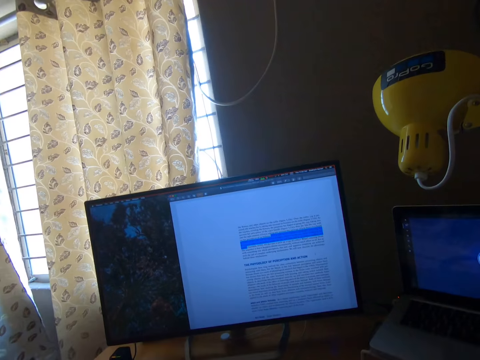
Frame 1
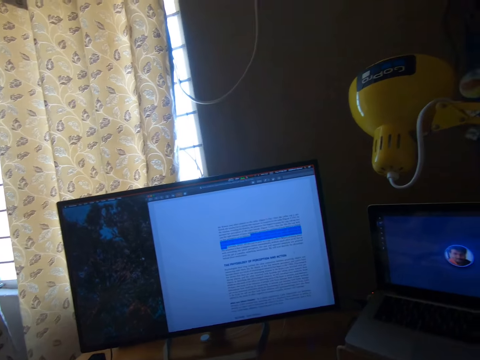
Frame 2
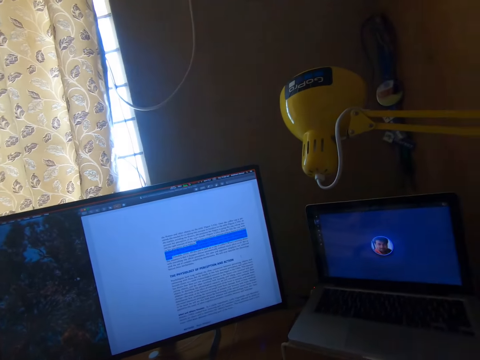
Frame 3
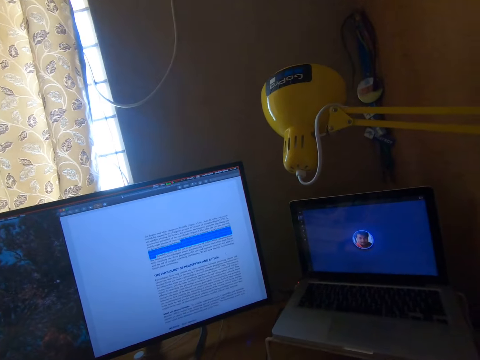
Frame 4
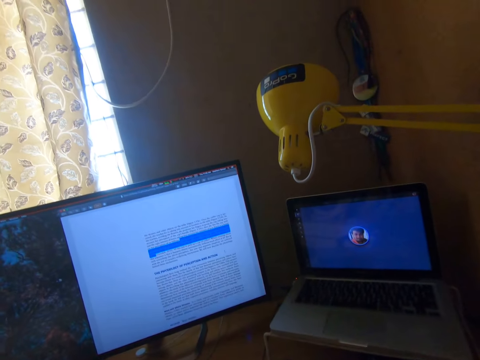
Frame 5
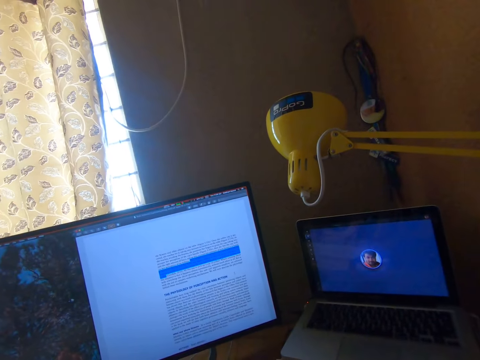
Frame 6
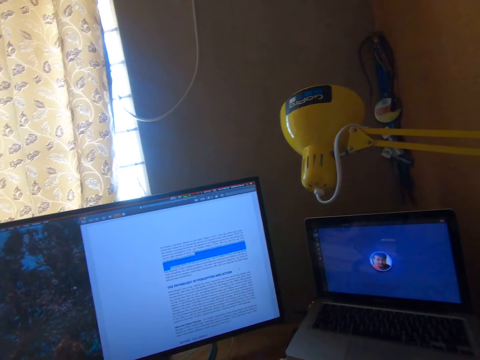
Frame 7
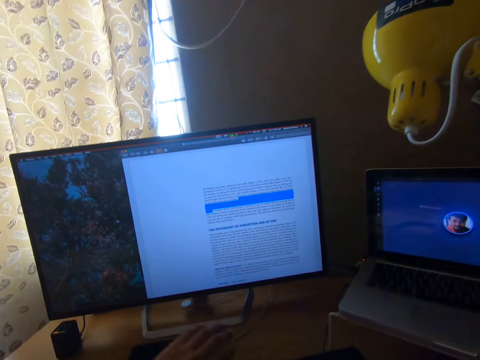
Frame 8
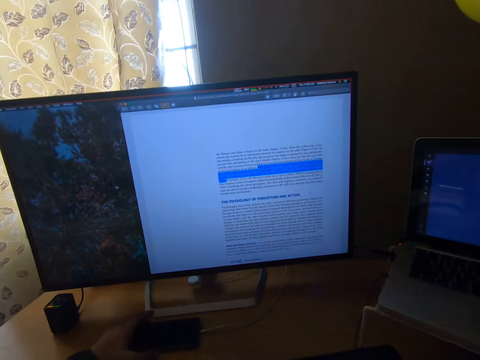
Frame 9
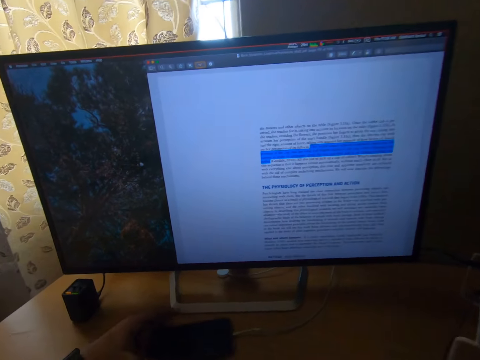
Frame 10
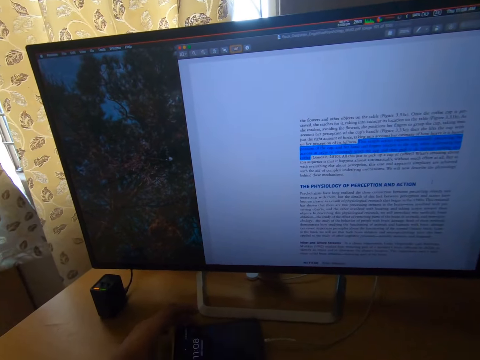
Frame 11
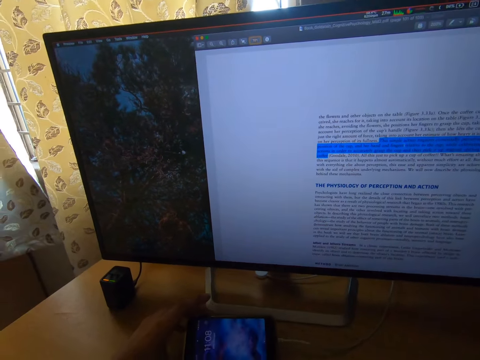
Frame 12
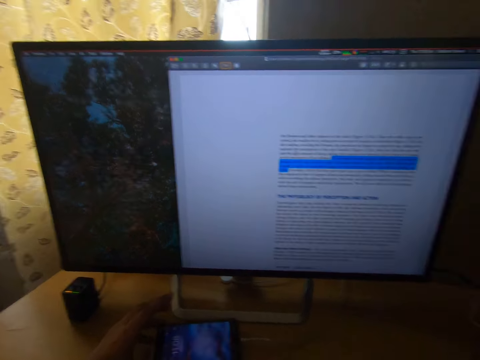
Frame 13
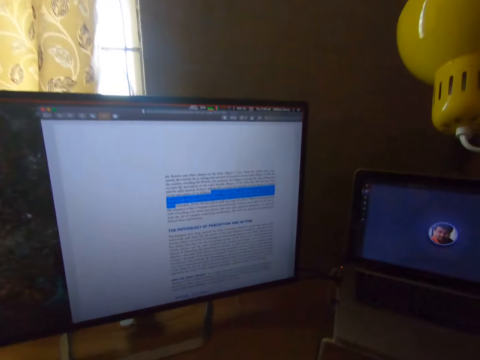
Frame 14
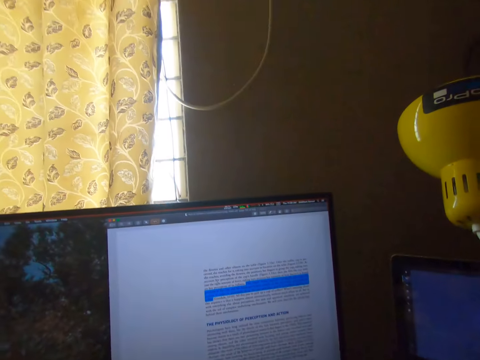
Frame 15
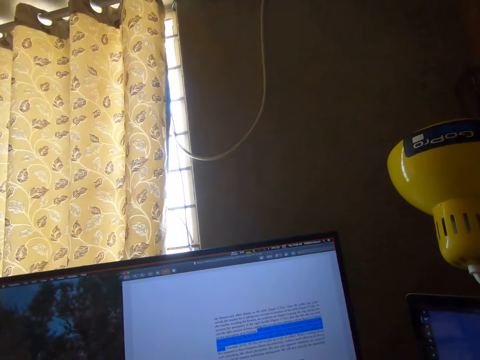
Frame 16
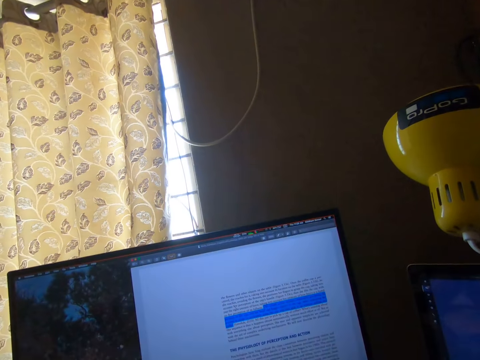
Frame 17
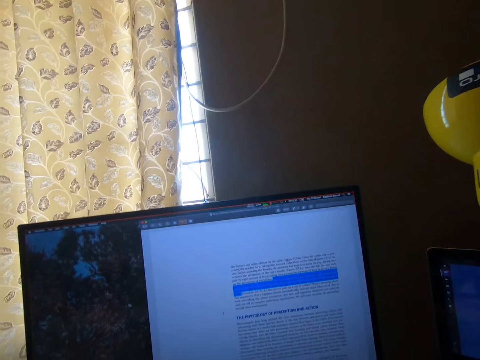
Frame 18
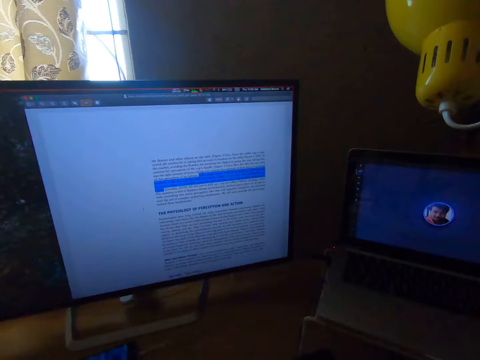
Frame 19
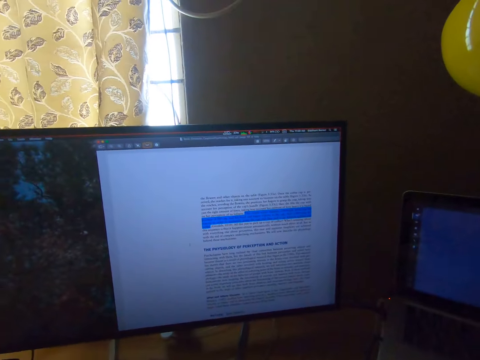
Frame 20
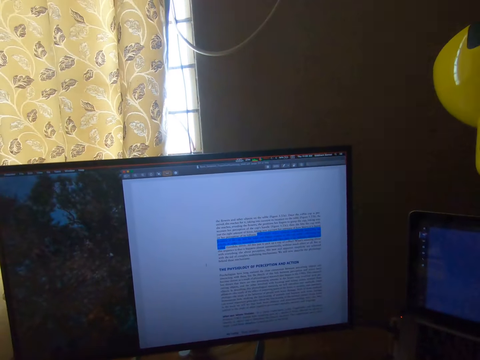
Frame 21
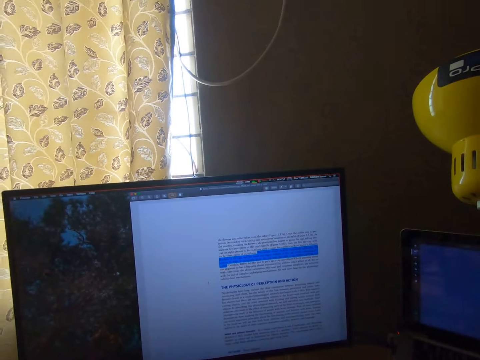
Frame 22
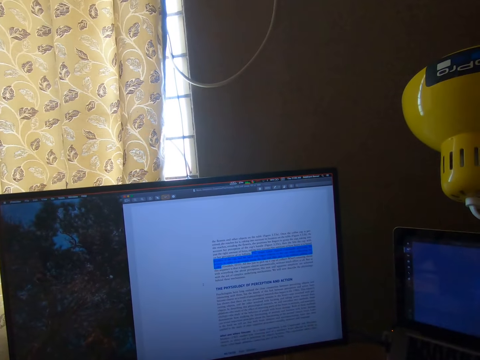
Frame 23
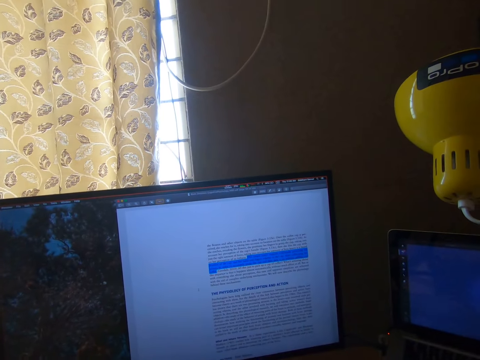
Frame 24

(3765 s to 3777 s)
The camera wearer responds. He looks at his computer. He touches a phone on the table with his left hand.

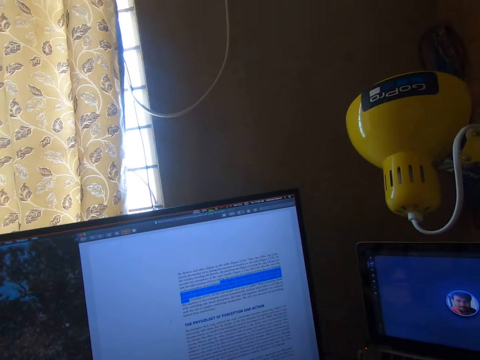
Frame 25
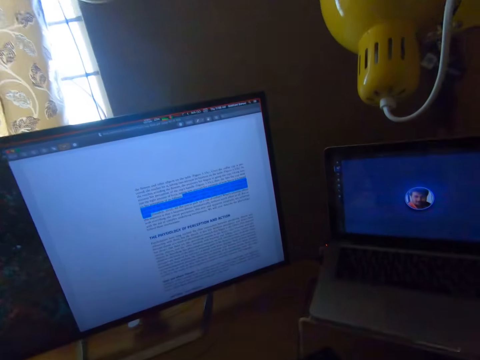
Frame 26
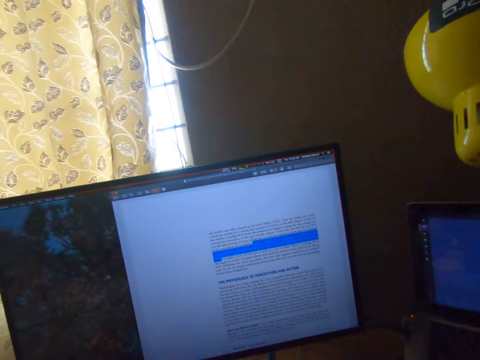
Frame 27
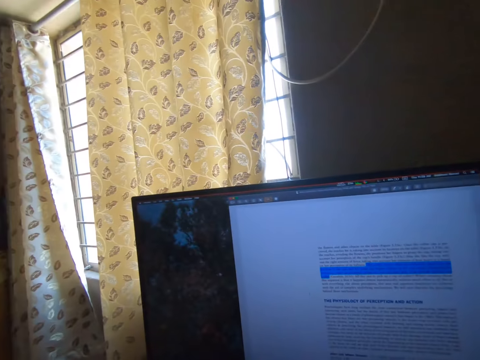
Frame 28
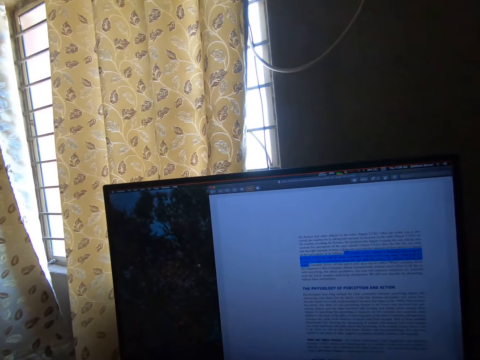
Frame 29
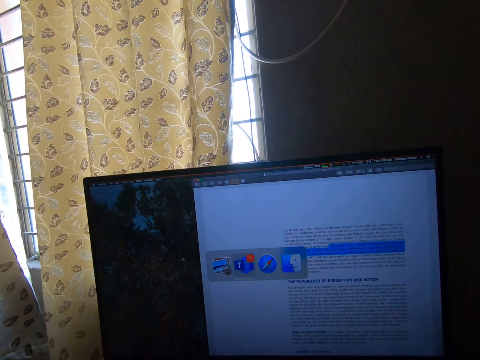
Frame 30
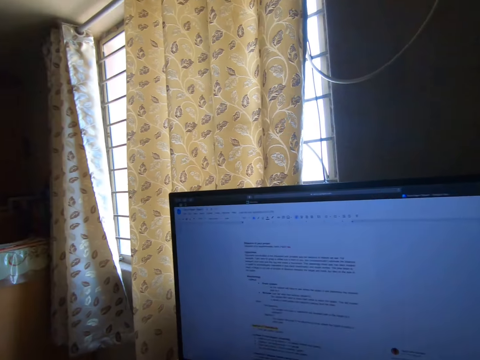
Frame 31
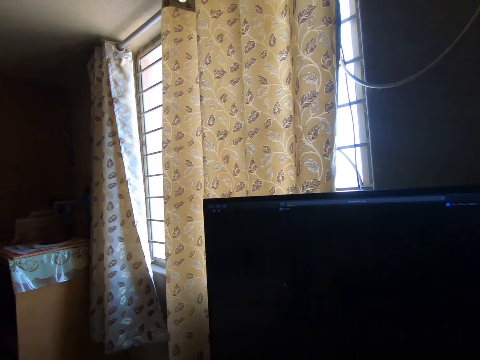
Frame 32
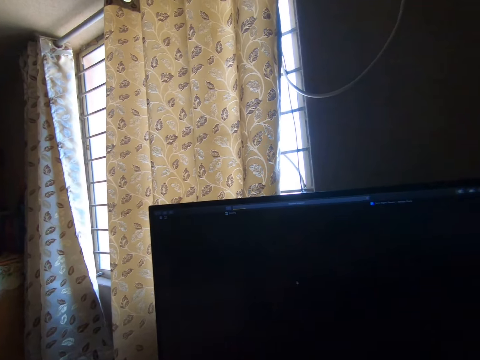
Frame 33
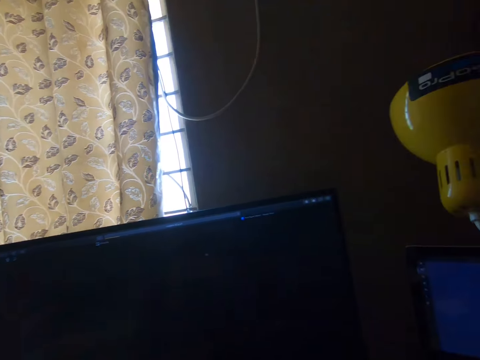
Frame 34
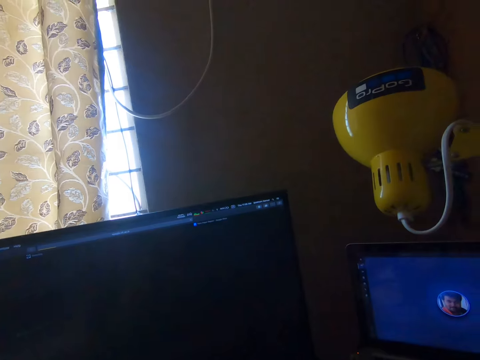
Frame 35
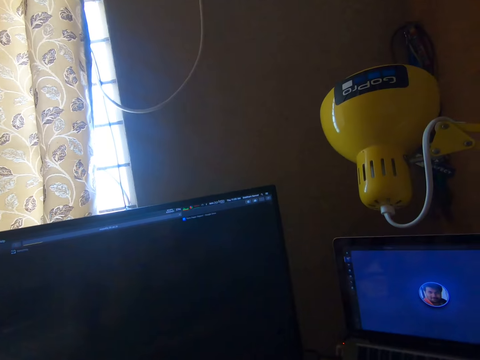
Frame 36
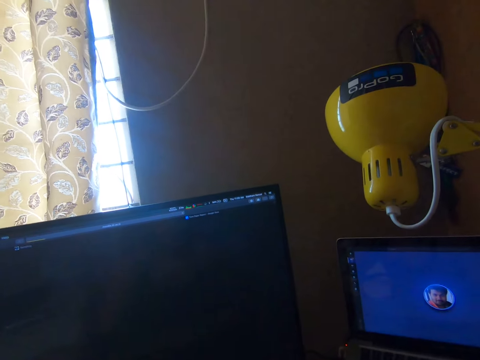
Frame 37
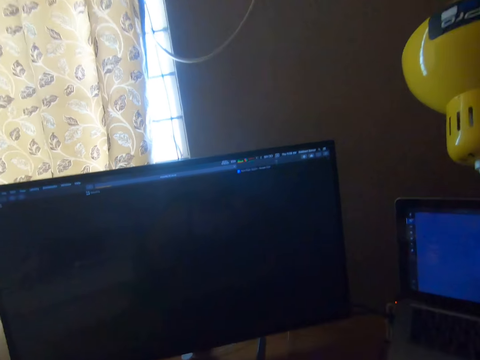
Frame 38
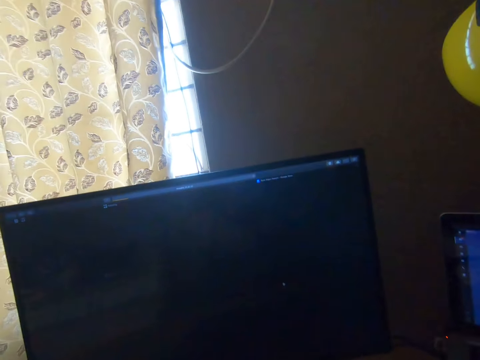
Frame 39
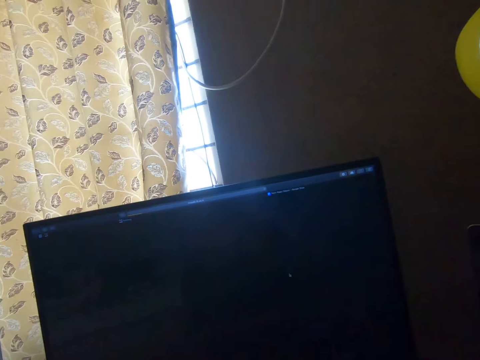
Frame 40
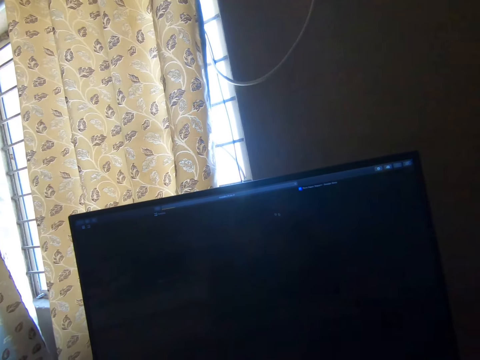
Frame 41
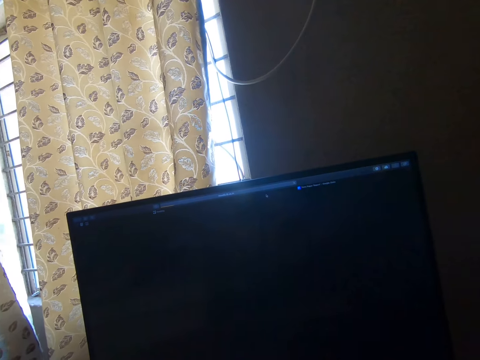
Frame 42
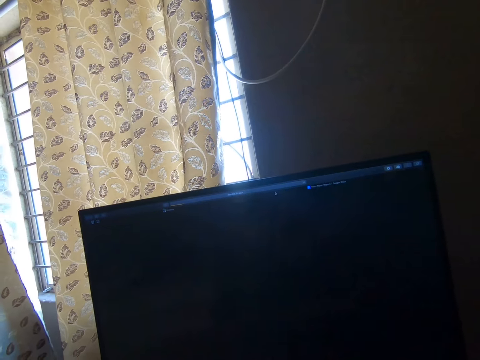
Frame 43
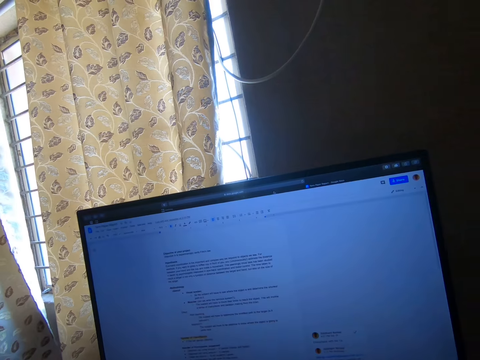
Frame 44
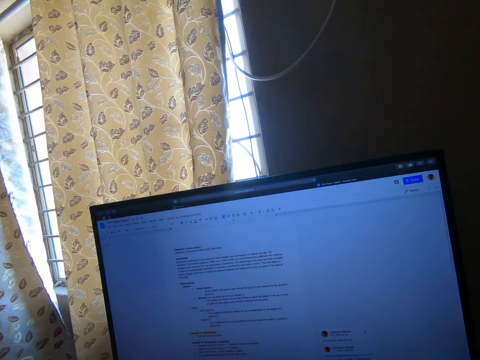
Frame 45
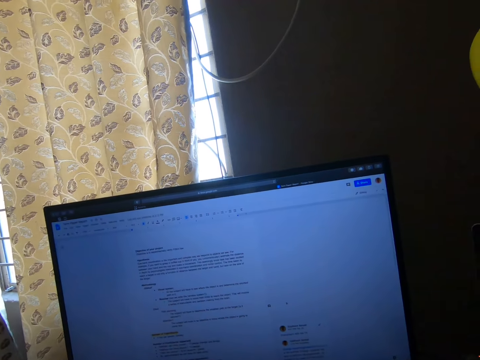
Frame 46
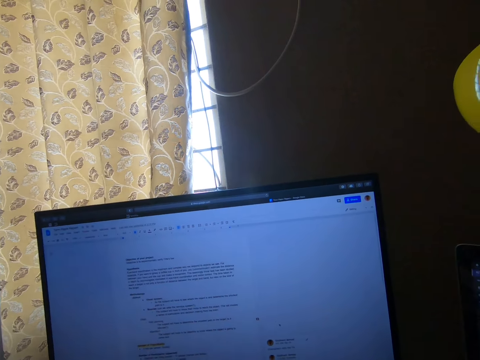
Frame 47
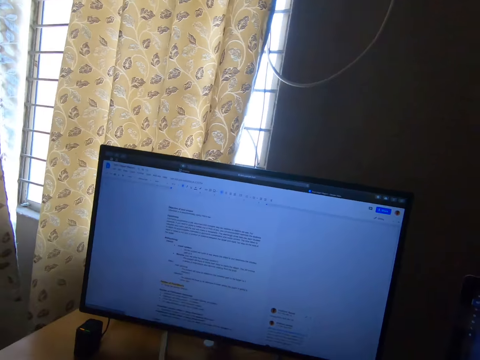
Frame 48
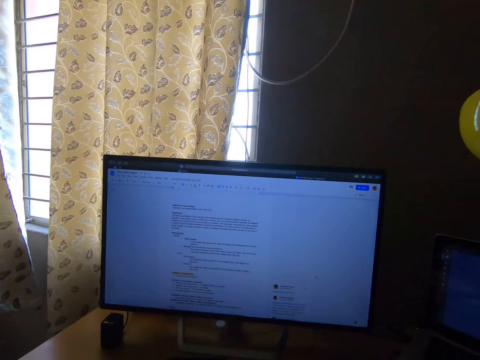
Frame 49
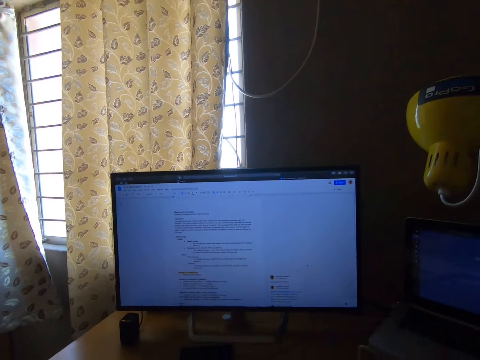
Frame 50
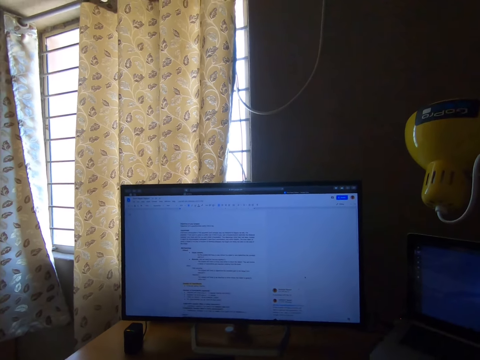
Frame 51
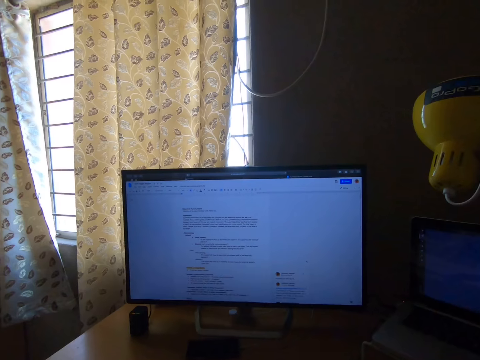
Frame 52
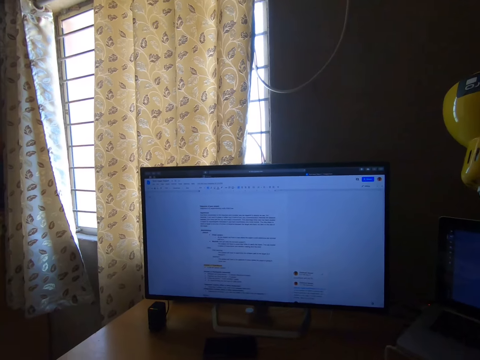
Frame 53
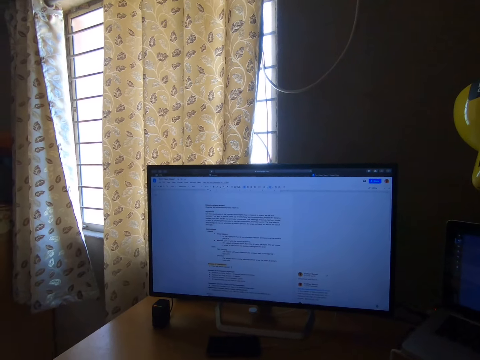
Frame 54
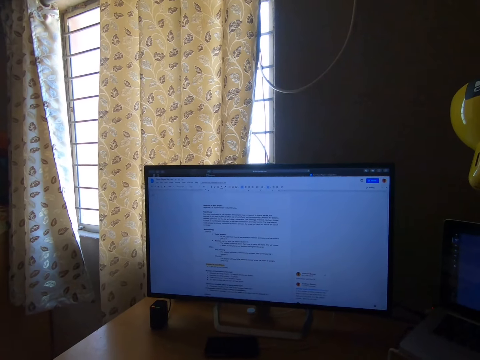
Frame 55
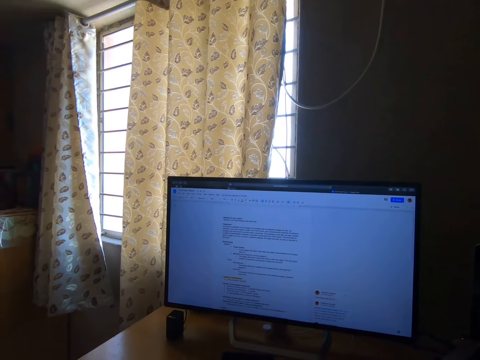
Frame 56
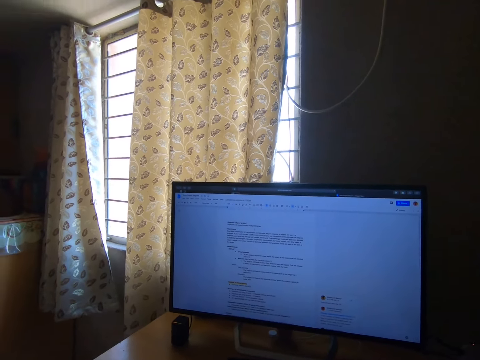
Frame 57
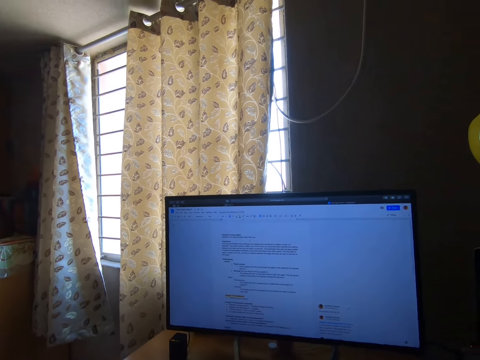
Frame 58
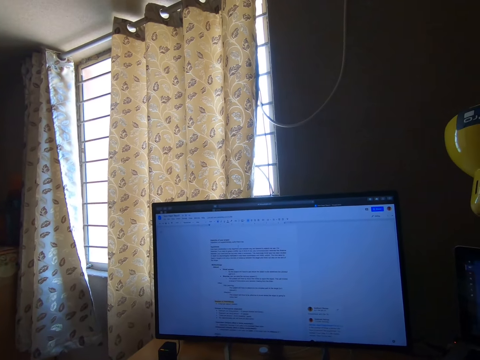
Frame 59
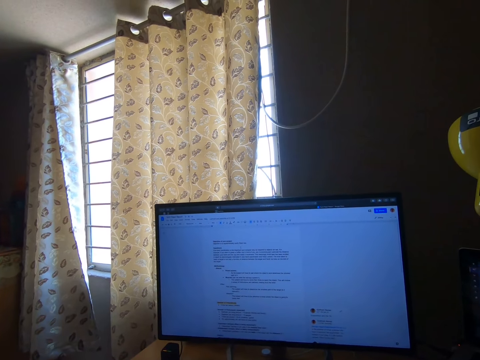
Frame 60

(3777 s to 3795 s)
The camera wearer converses. He scrolls his computer. He converses. He scrolls his computer. He clicks on his computer. He converses. He stares at his computer.
